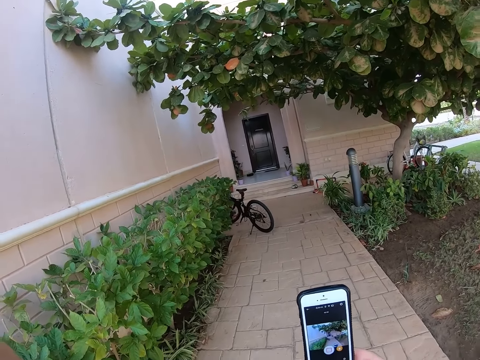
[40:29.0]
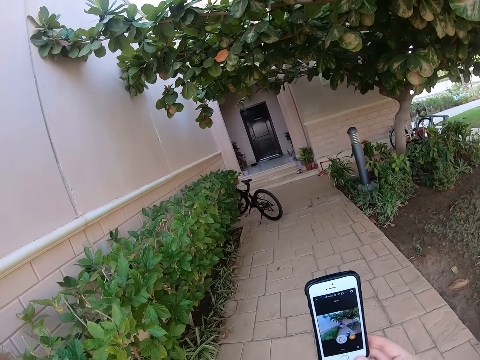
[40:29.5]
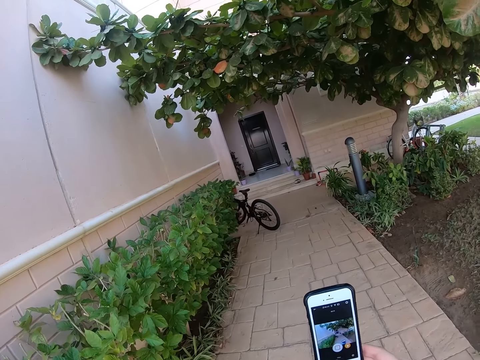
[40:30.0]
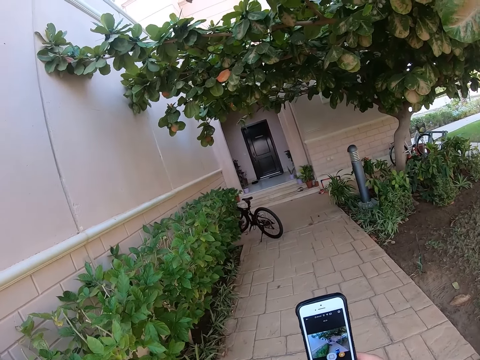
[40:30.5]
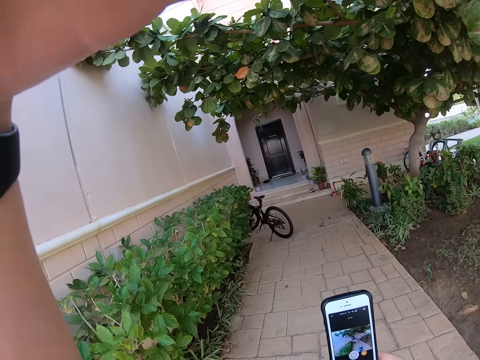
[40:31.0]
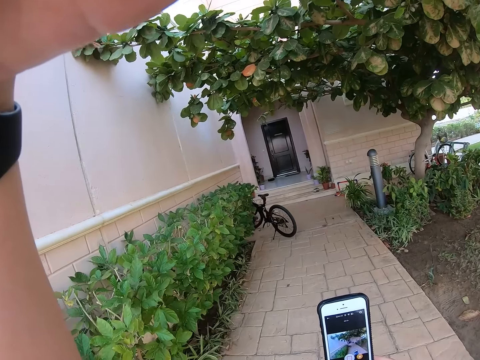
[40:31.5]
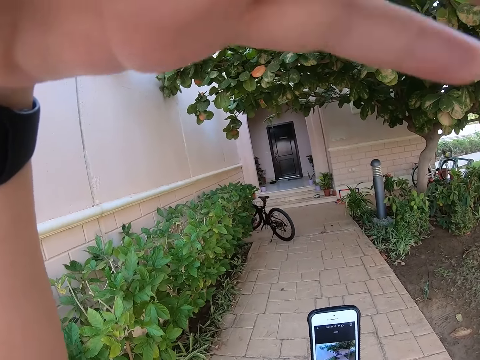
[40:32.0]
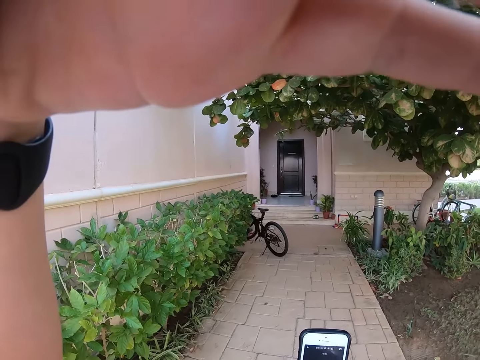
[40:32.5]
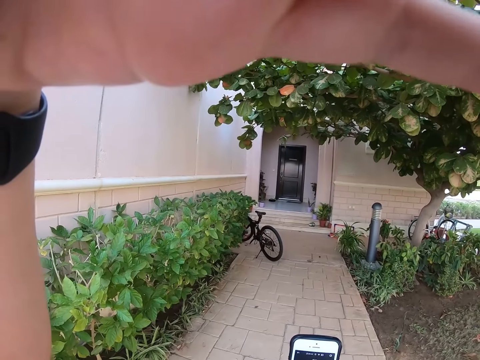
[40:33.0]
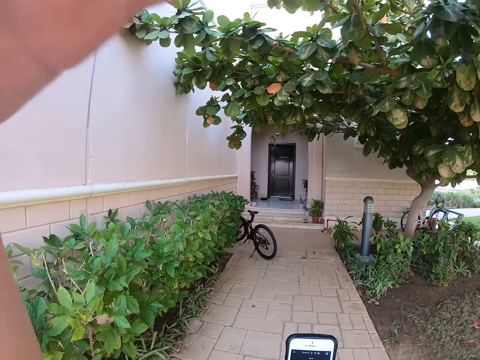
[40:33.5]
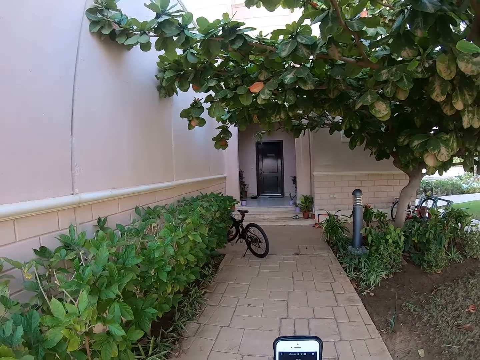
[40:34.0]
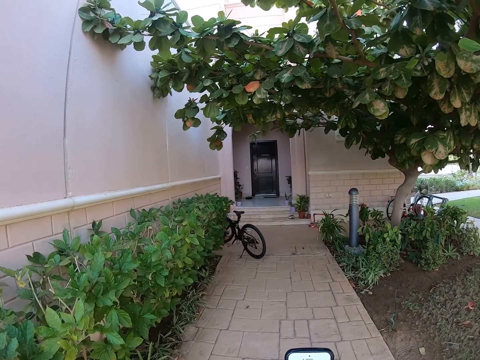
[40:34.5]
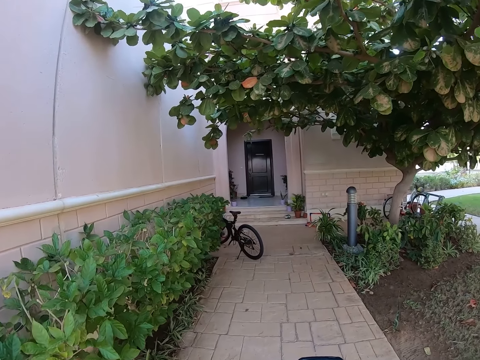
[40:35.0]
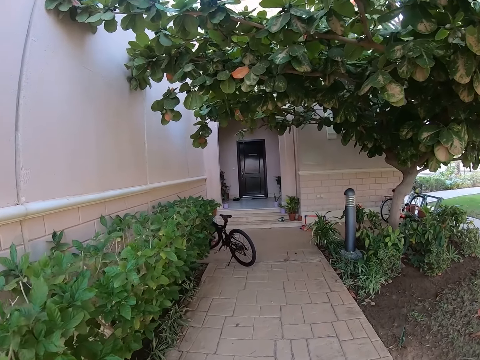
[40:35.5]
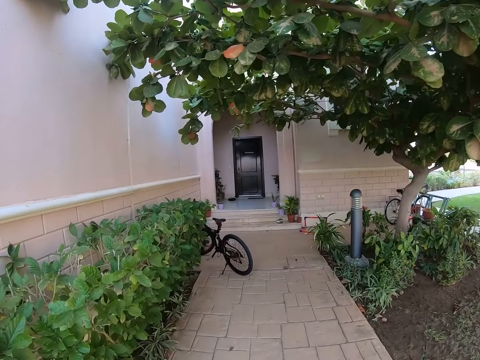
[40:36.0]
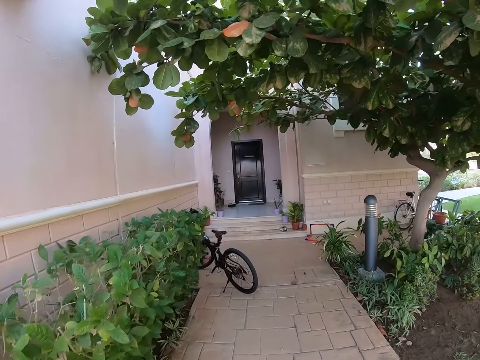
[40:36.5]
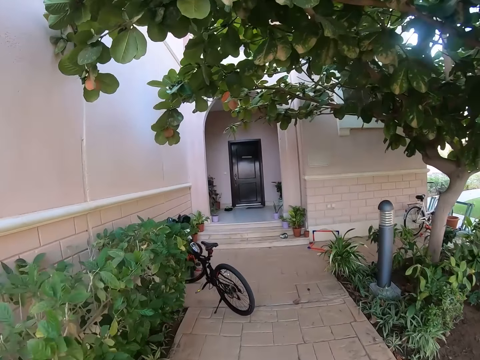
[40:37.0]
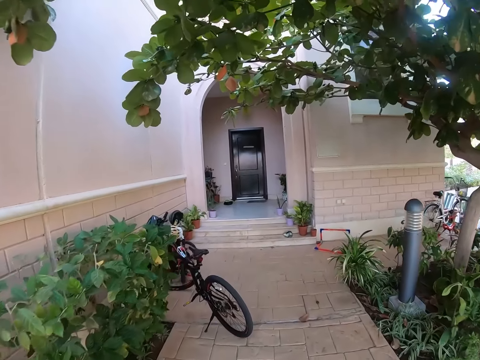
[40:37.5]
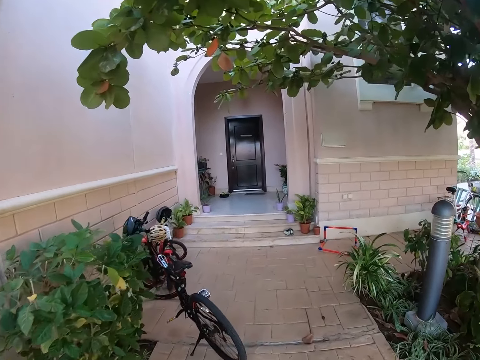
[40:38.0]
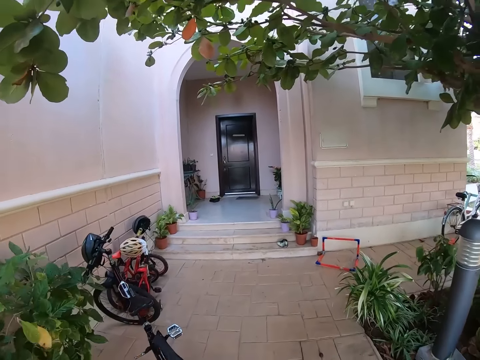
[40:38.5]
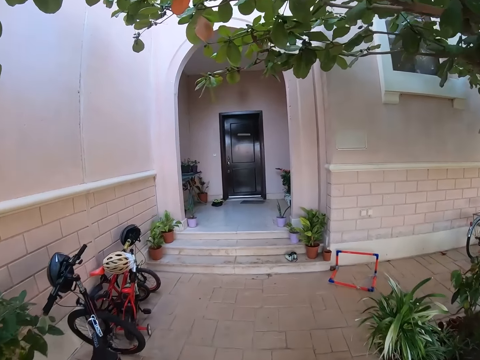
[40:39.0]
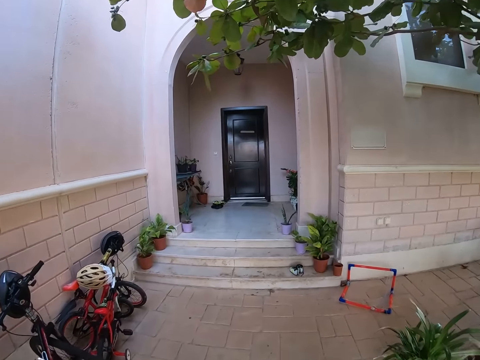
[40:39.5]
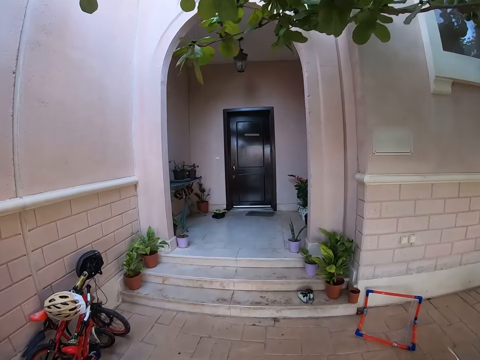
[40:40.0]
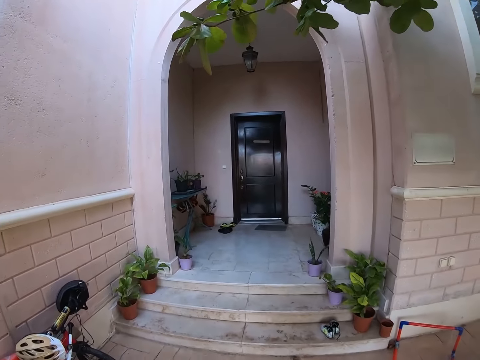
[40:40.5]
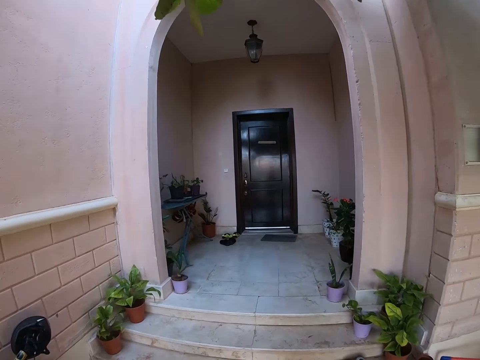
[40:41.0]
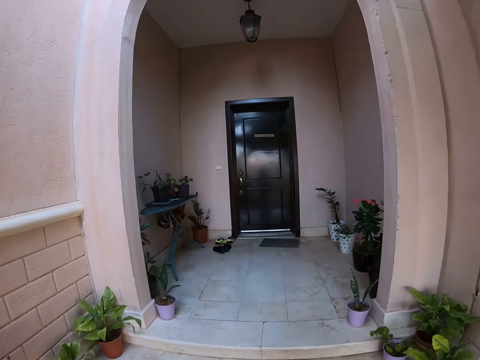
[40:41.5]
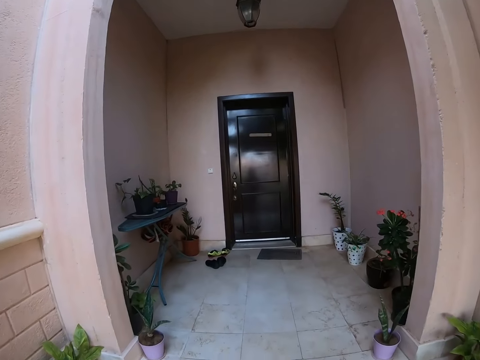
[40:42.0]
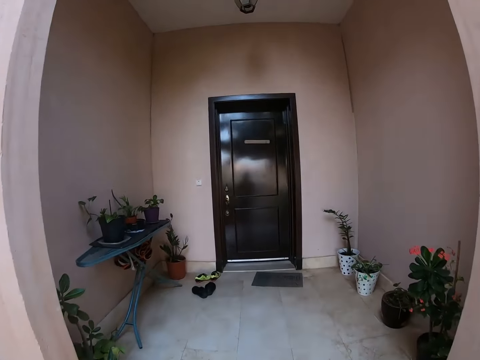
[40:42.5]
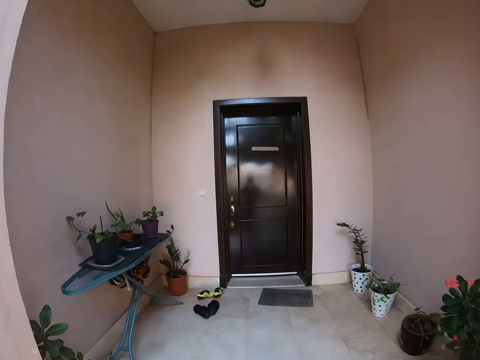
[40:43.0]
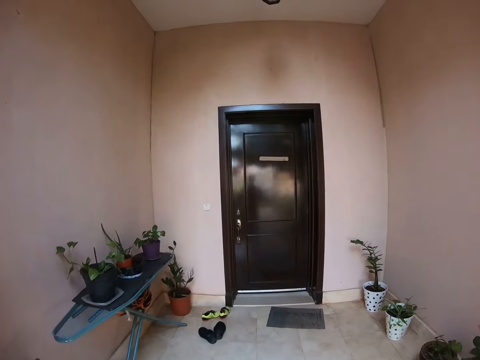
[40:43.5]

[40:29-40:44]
The camera wearer touches the camera. They operate a phone. They walk towards the door.

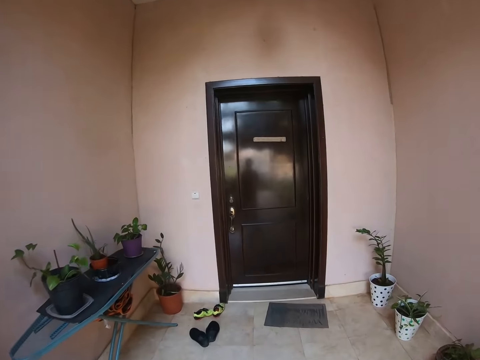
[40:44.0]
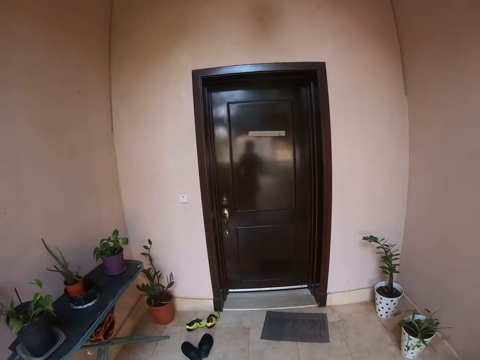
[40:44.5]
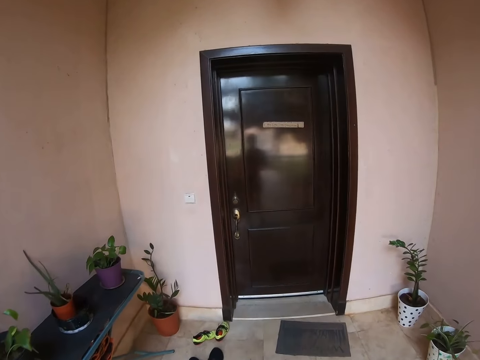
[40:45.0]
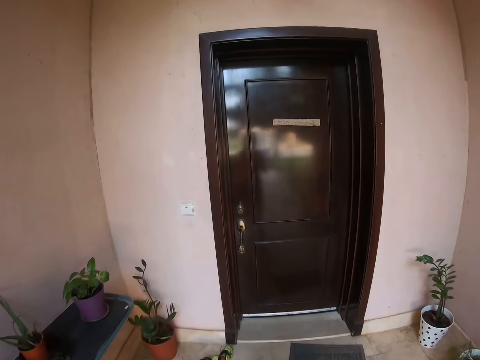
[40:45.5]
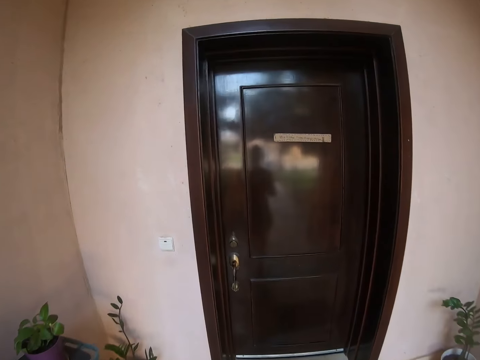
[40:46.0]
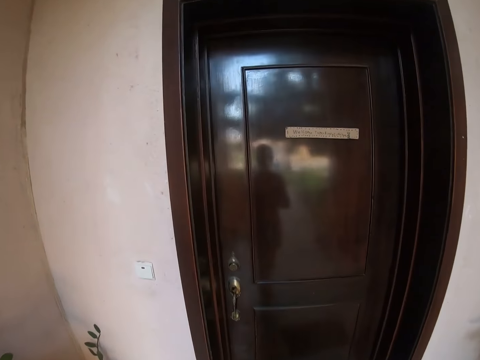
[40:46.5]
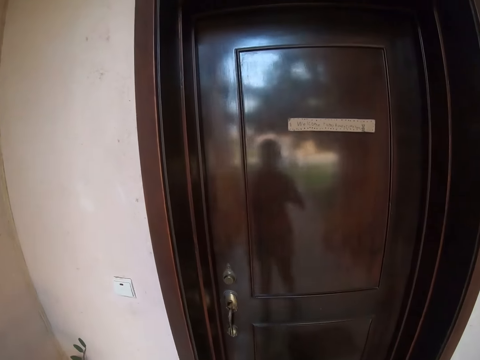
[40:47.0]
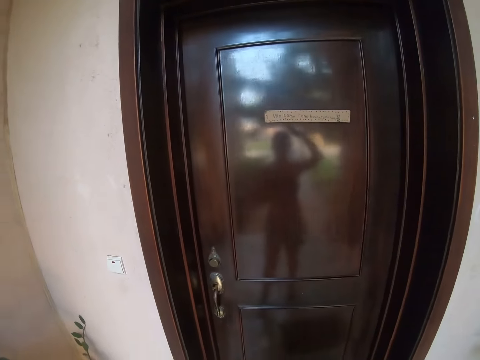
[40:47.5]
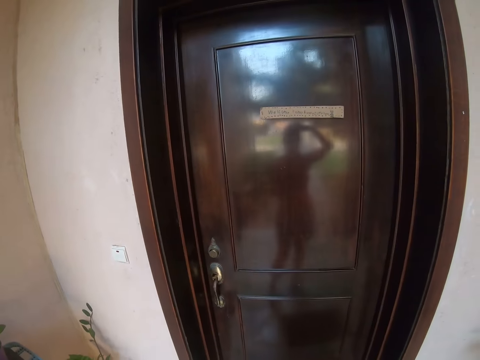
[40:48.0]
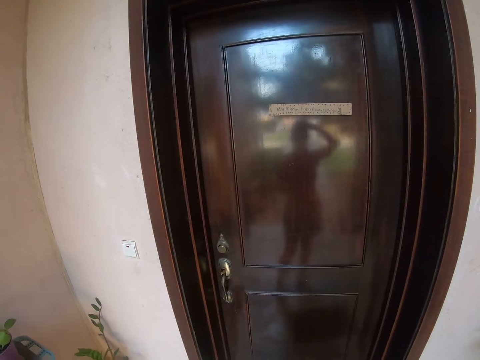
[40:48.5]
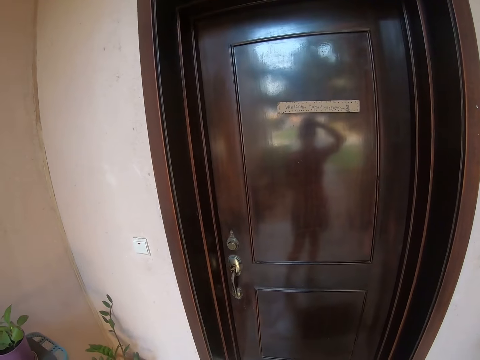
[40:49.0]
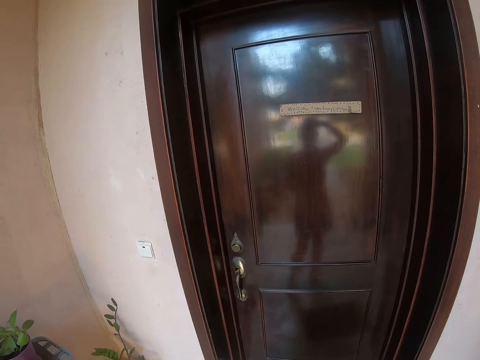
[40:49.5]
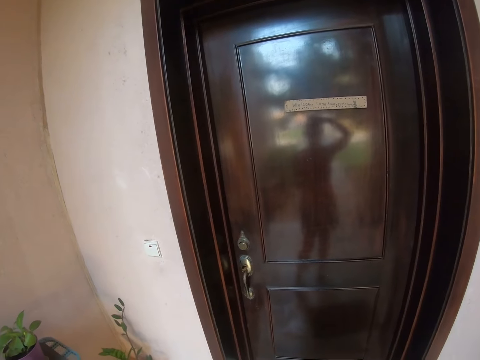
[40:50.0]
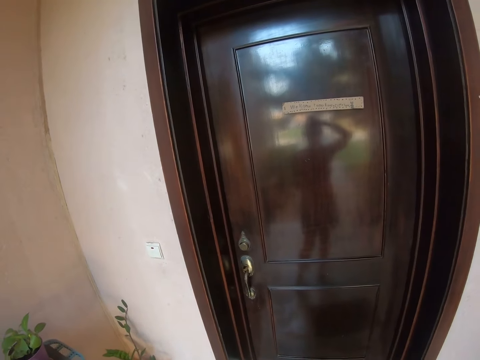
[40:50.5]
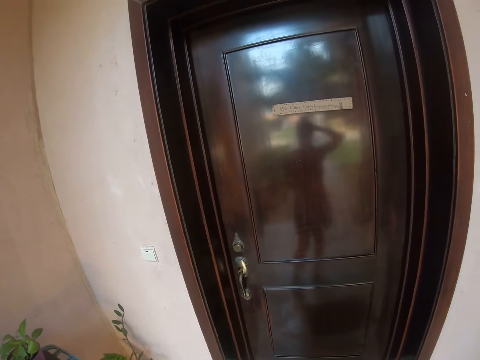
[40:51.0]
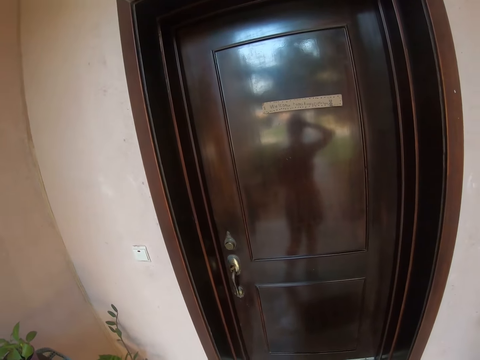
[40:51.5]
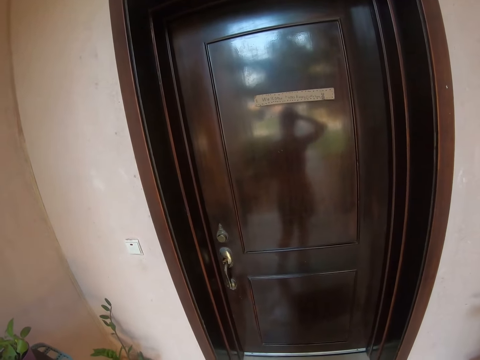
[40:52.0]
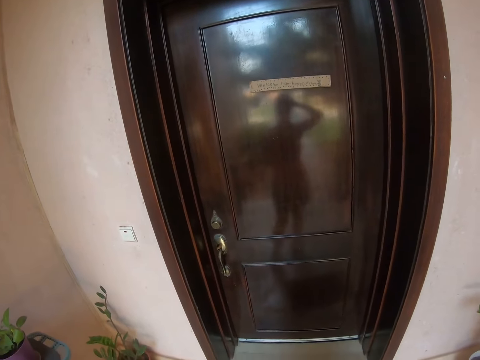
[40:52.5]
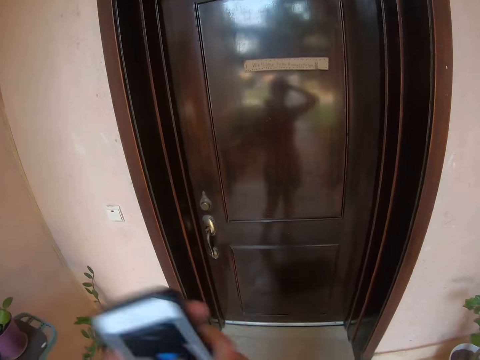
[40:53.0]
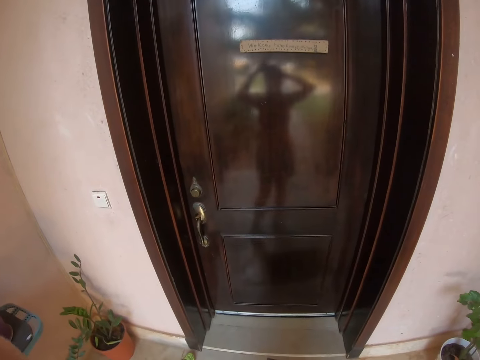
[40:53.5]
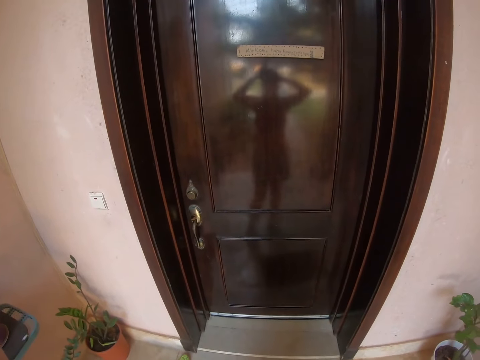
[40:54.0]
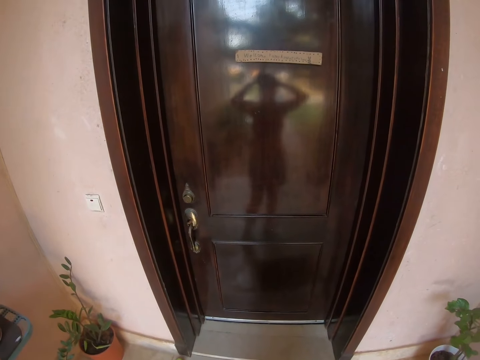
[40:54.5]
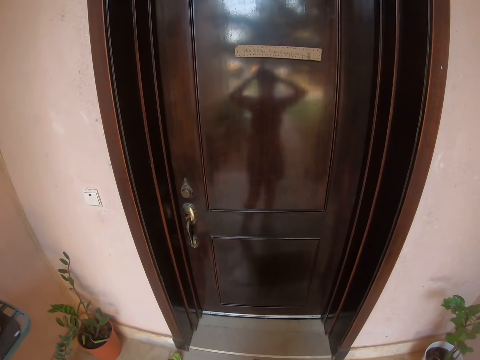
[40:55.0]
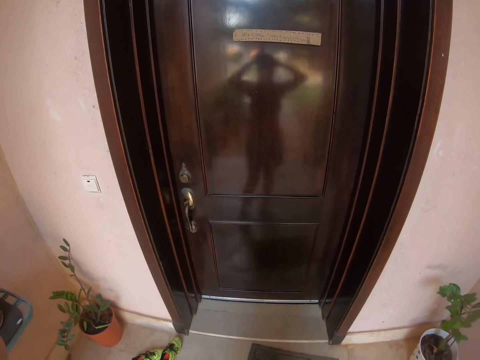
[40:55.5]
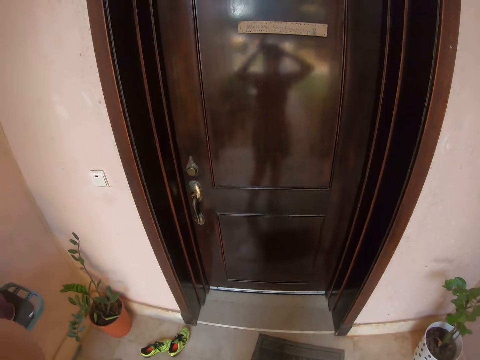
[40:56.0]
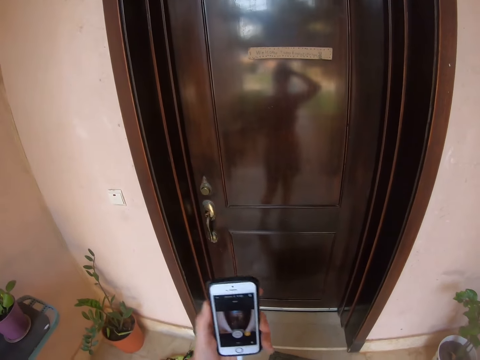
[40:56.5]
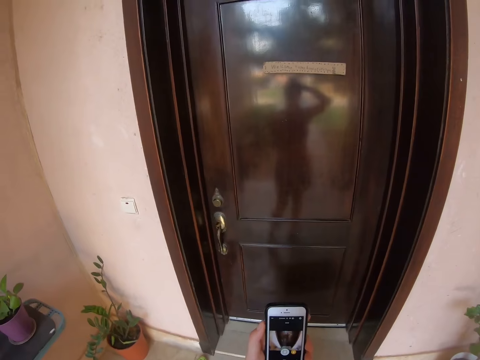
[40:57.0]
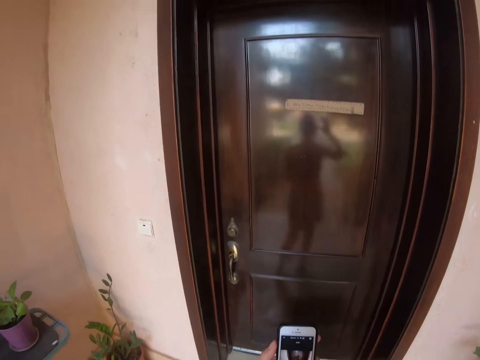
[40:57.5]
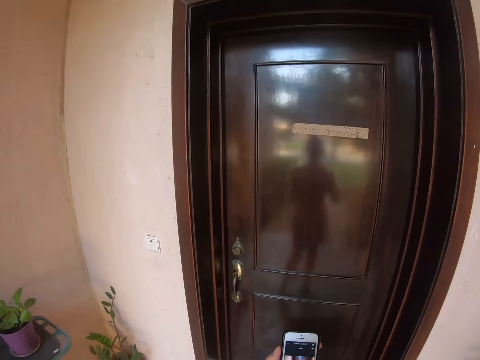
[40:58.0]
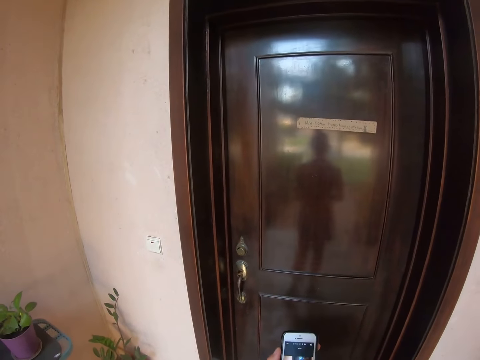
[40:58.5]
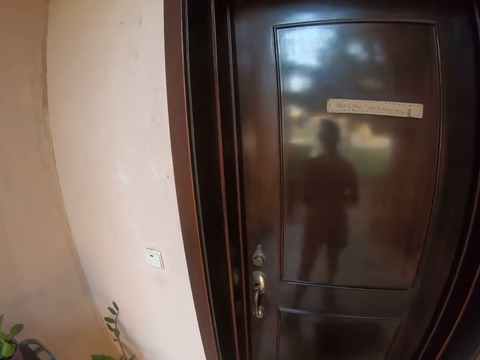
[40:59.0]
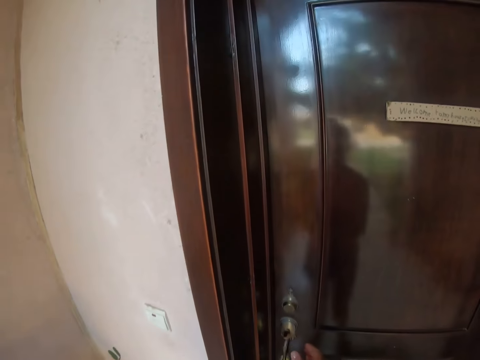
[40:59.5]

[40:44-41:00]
The camera wearer stands on a door. They use a phone.
